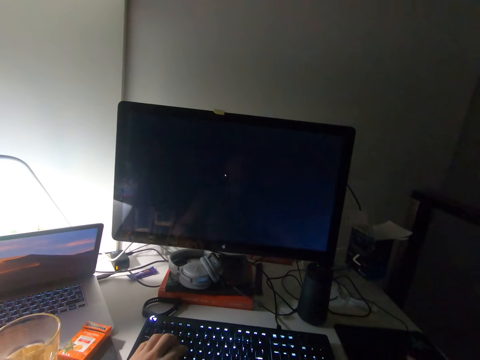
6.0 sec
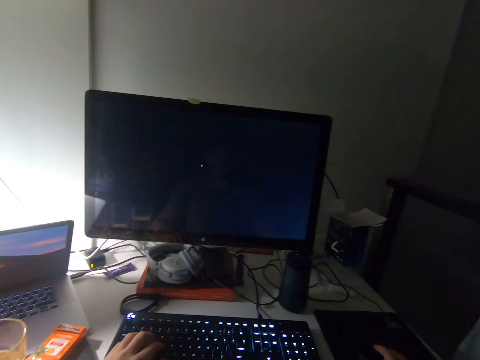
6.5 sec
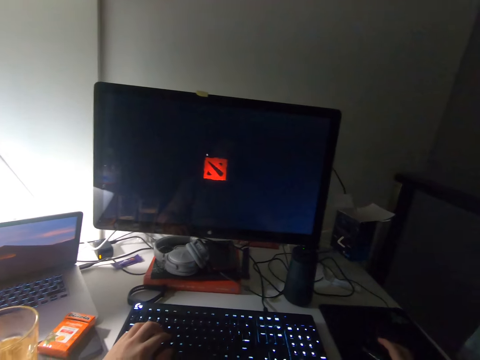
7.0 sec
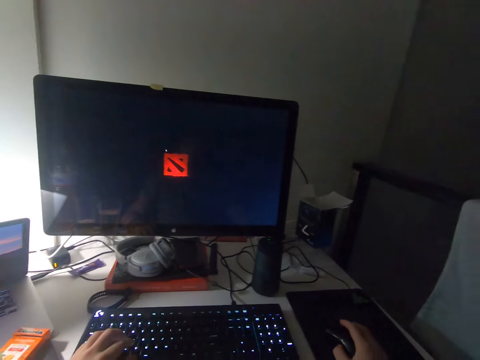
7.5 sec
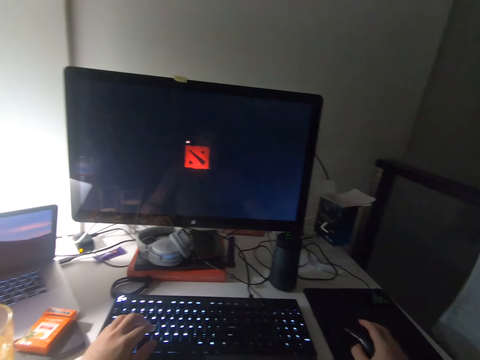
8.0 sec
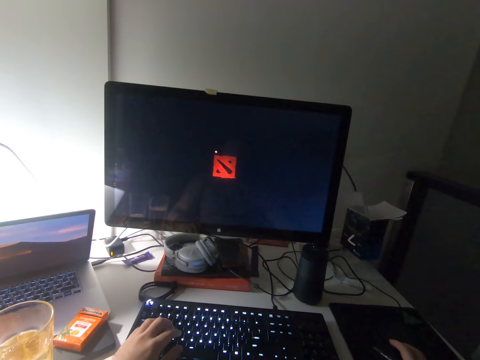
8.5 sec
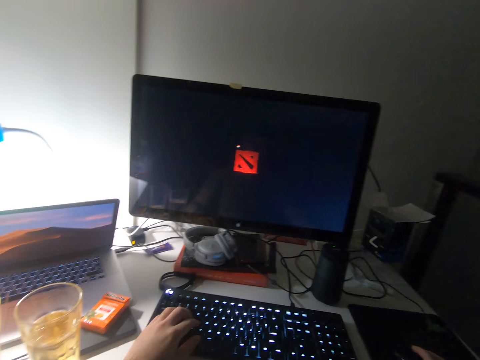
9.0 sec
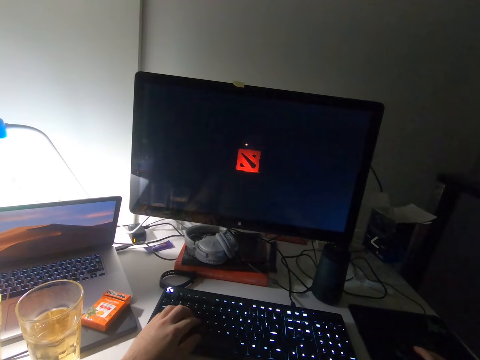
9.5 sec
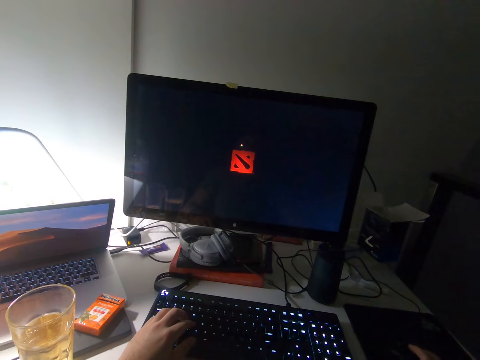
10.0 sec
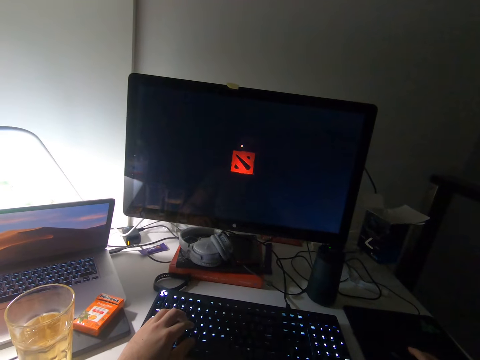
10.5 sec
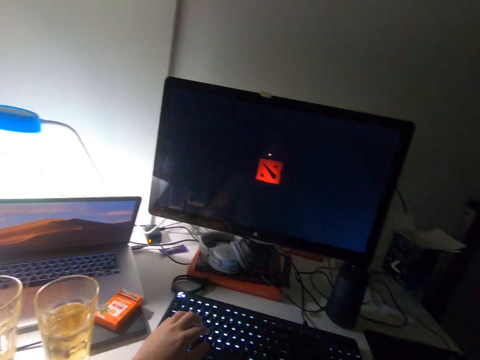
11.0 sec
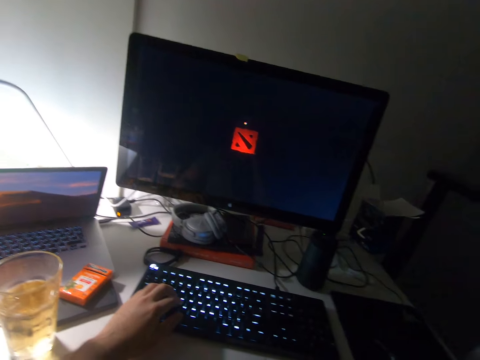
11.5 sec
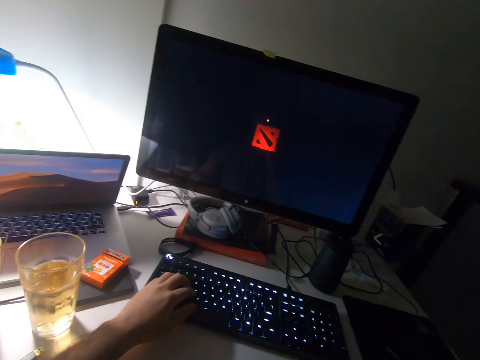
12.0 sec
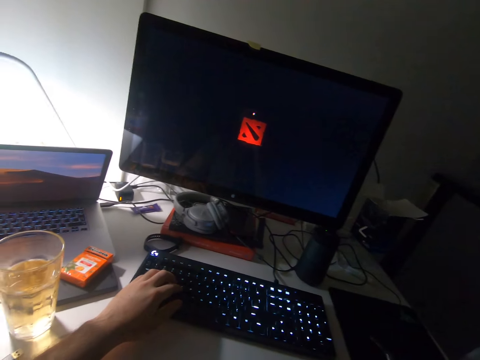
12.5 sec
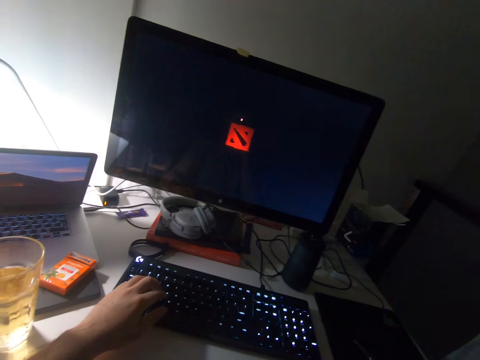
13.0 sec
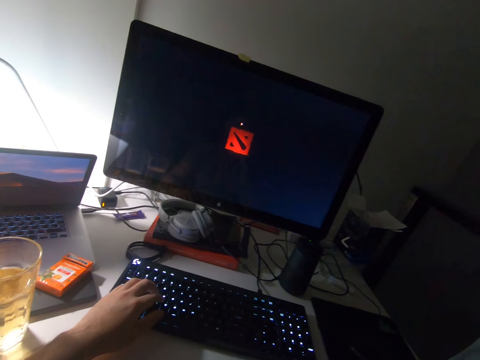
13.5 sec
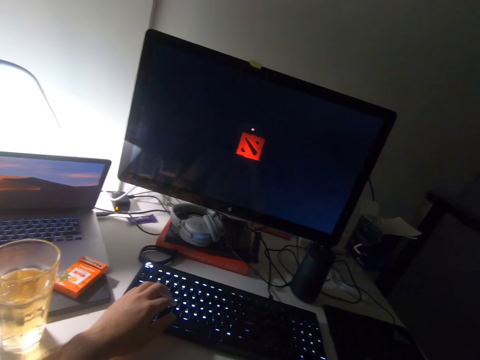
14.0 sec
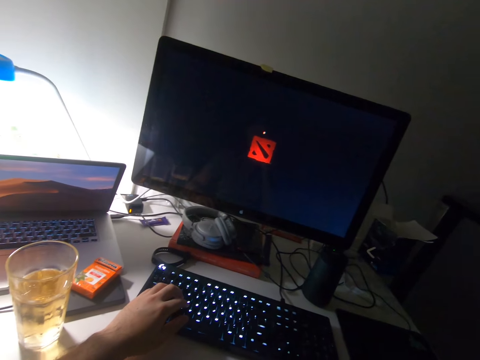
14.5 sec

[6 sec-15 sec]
The camera wearer stares at the desktop computer.

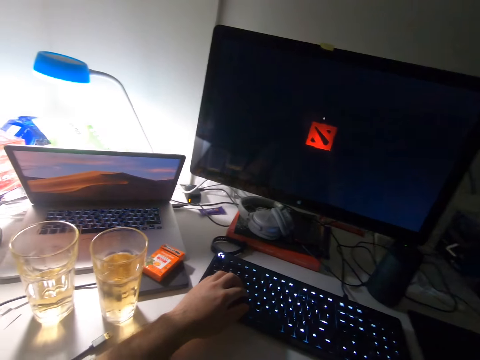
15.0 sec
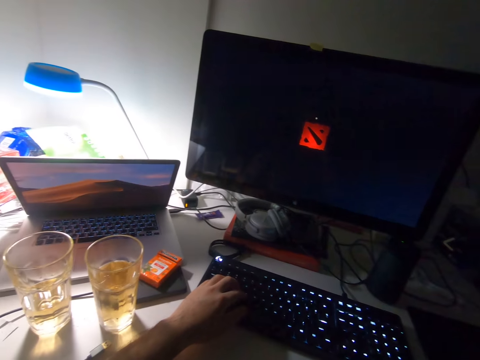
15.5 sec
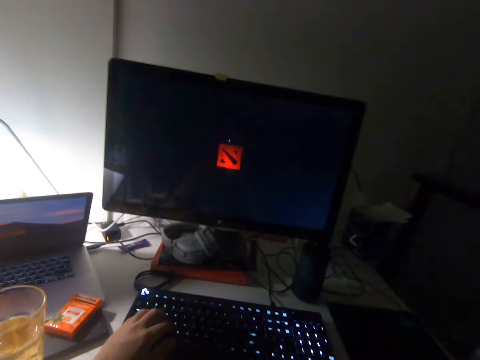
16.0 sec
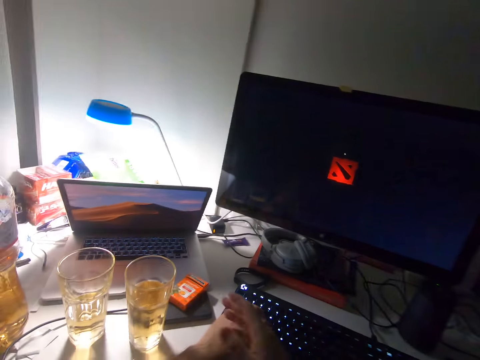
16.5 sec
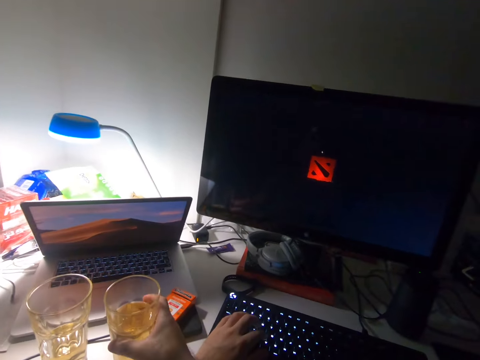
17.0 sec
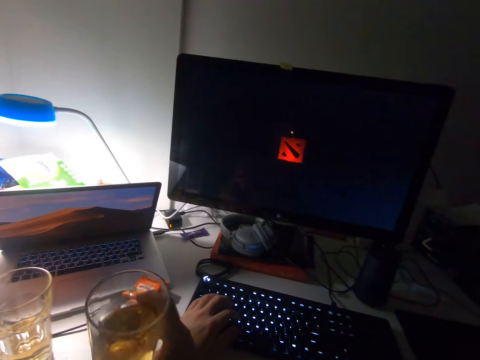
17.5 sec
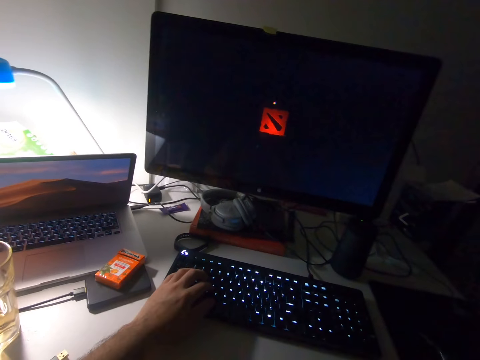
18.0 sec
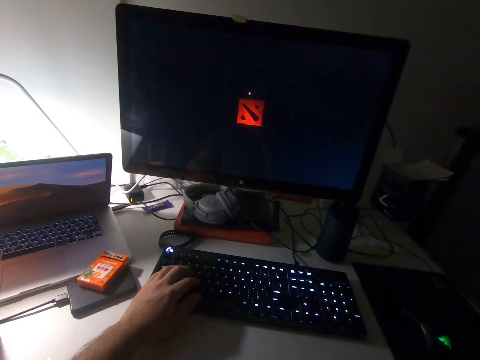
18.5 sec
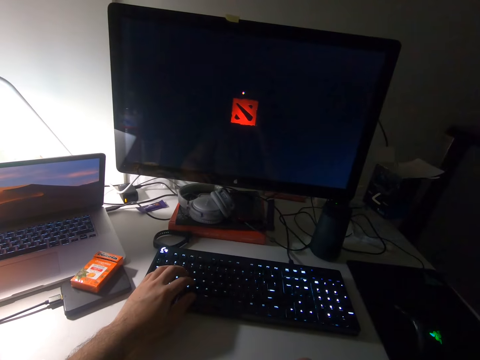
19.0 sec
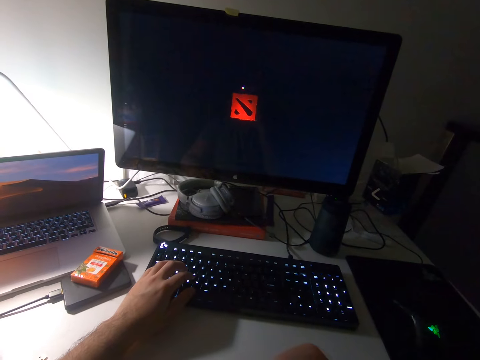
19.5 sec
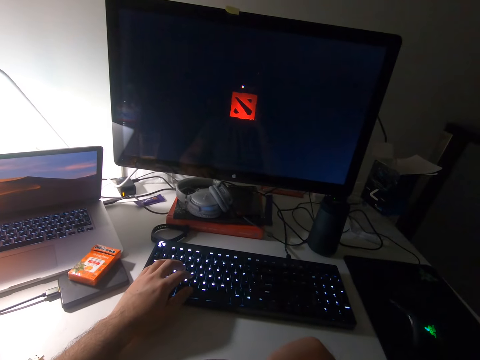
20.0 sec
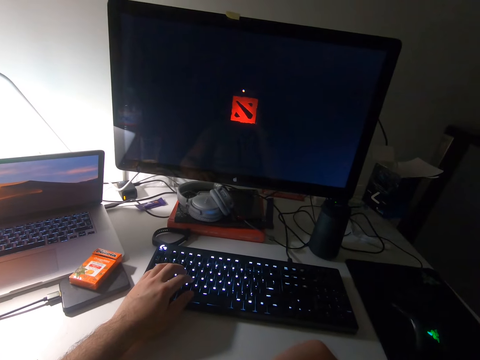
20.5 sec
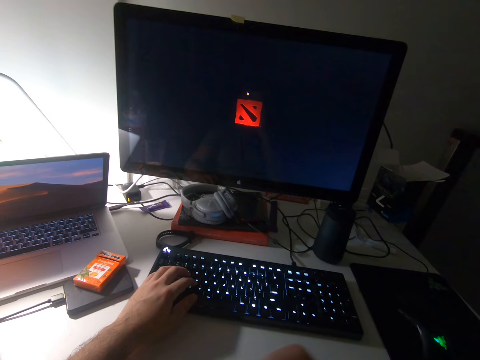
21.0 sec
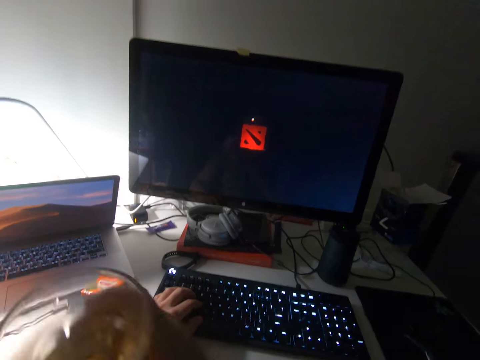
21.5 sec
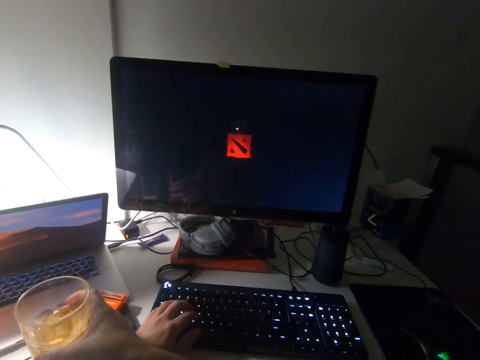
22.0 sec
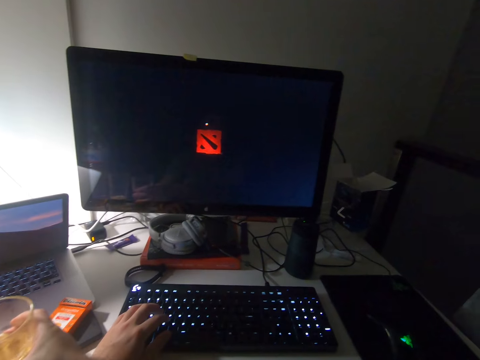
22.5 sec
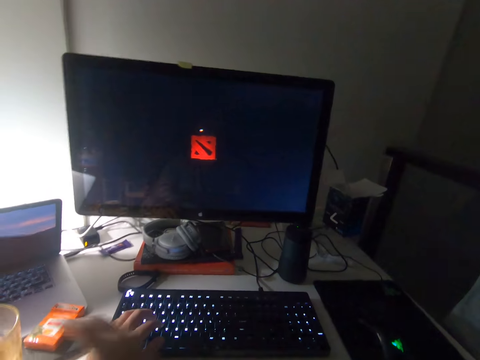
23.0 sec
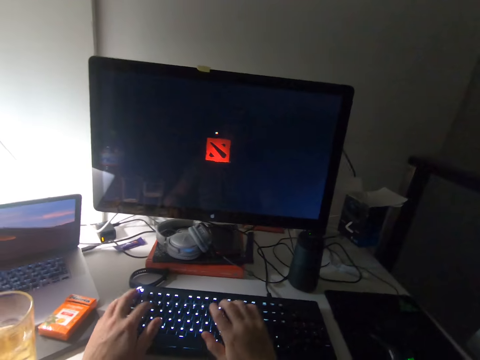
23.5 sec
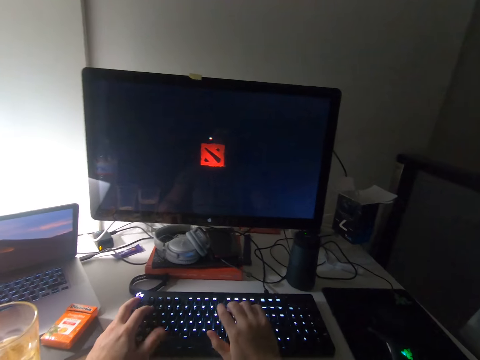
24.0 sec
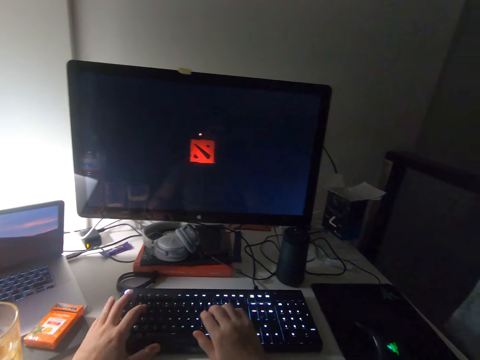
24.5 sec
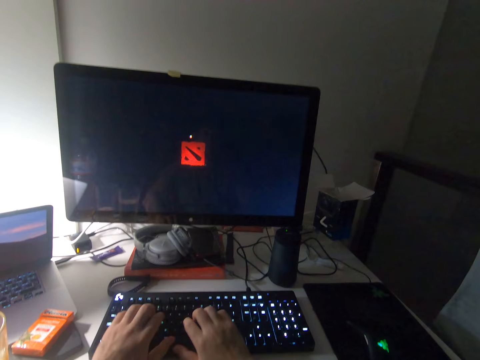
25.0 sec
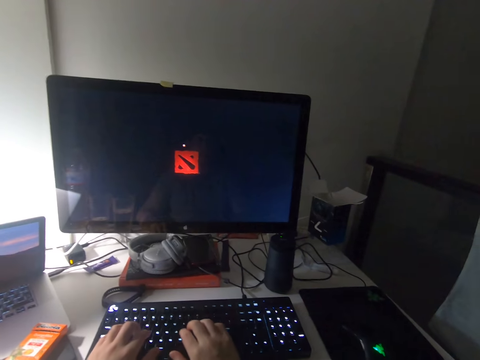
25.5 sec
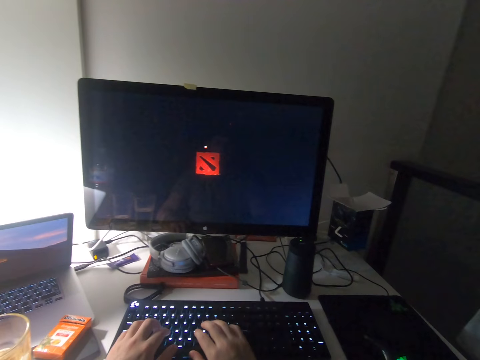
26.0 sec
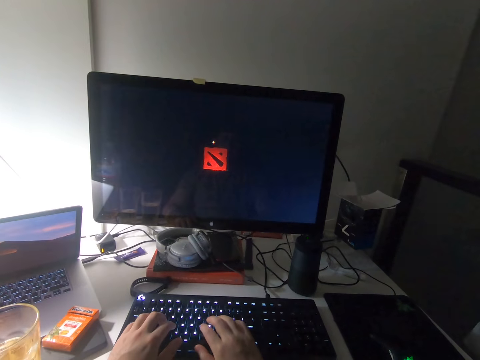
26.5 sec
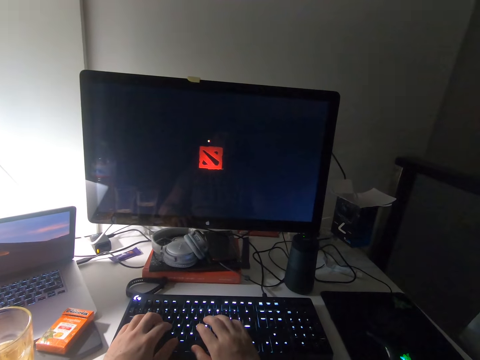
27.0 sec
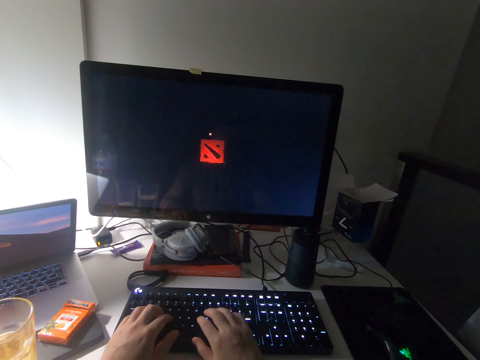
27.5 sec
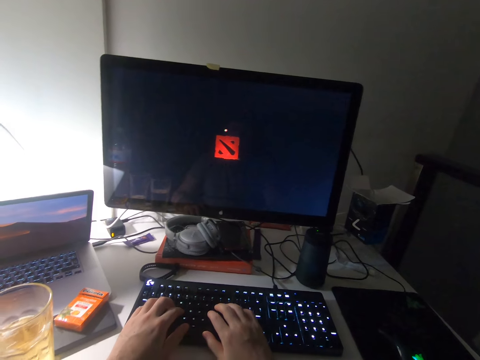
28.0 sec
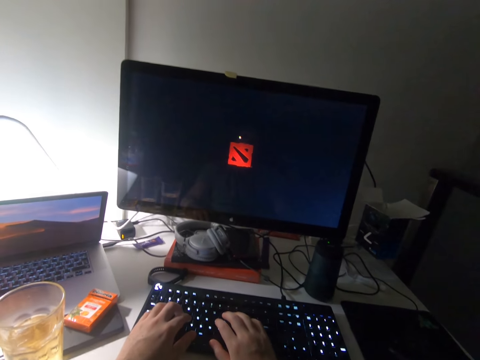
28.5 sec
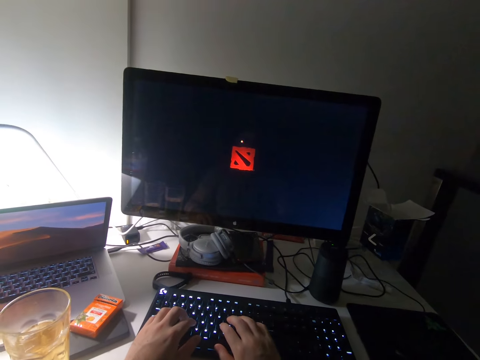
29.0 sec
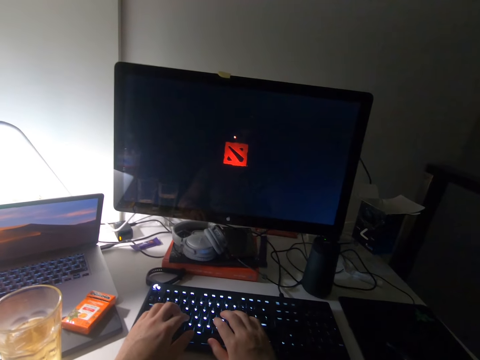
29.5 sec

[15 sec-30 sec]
The camera wearer picks up a cup with a drink from the table with his right hand. He drinks from the cup. He places the cup on the table. He adjusts the keyboard slightly. He stares at the desktop computer. He places a hand on the keyboard and presses the keyboard.

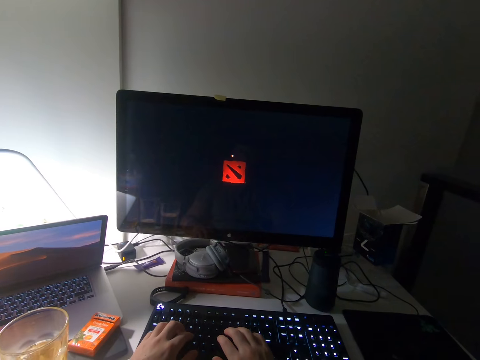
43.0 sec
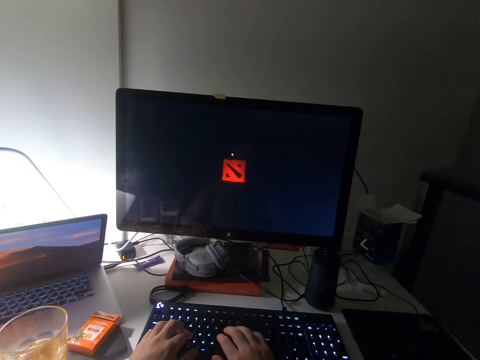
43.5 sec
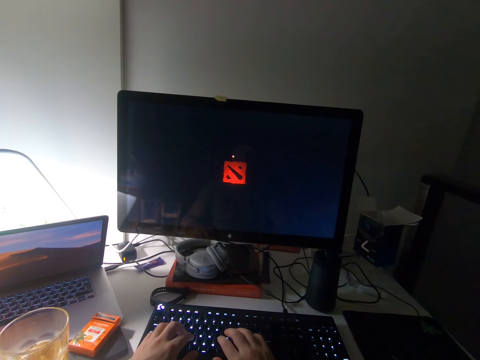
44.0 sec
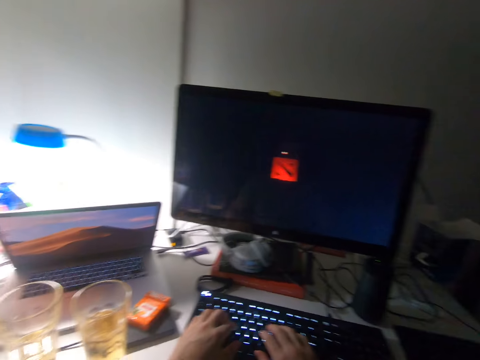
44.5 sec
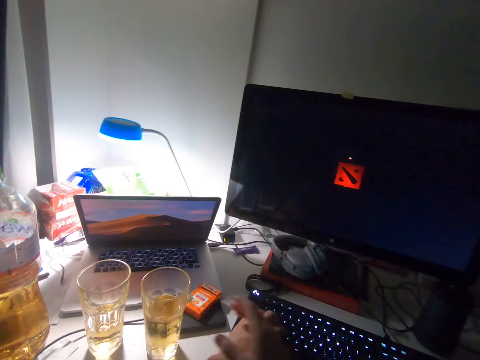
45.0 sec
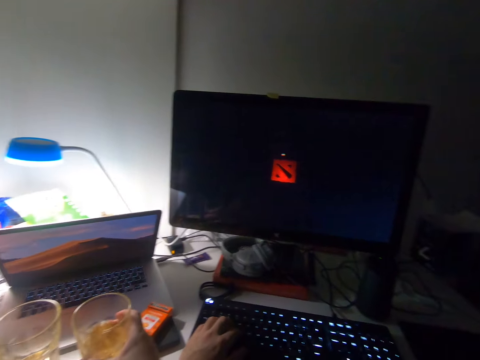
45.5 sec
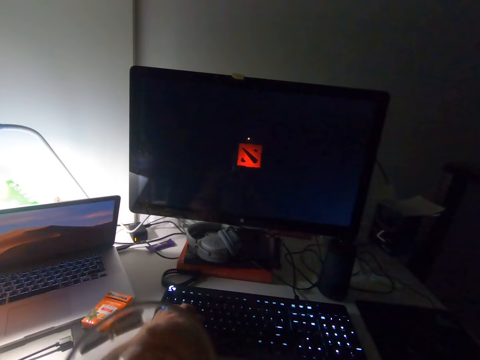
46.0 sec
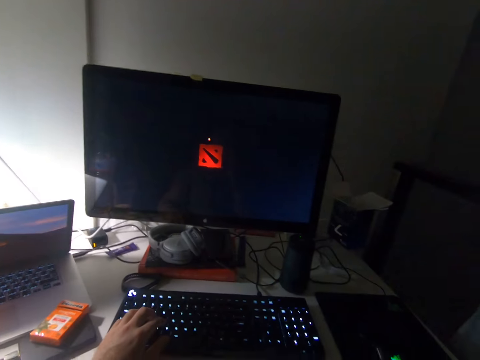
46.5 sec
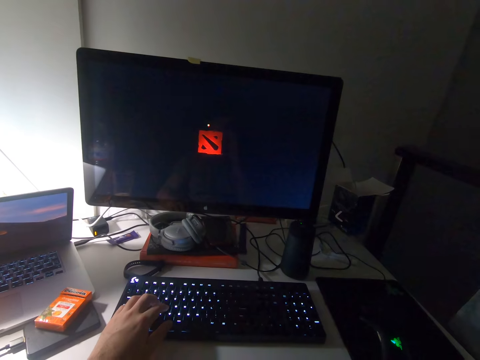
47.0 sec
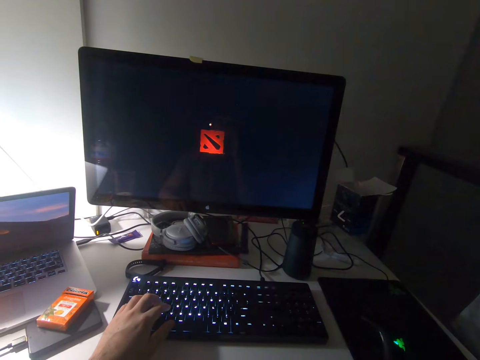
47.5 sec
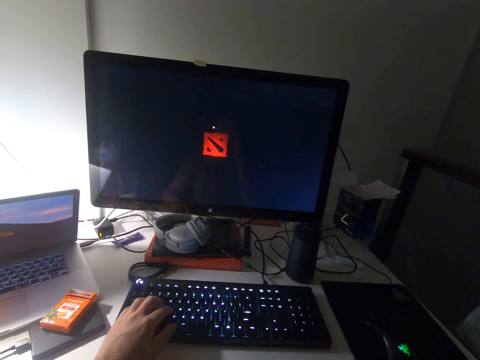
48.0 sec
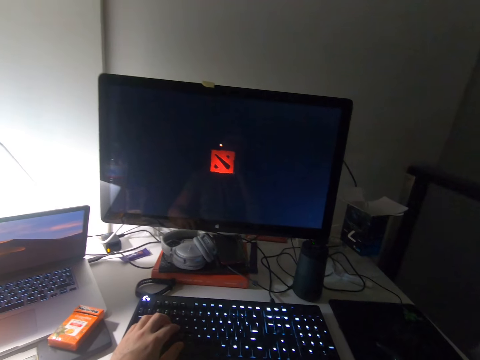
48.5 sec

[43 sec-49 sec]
The camera wearer picks up the cup with the drink from the table with his right hand. He drinks the drink.
